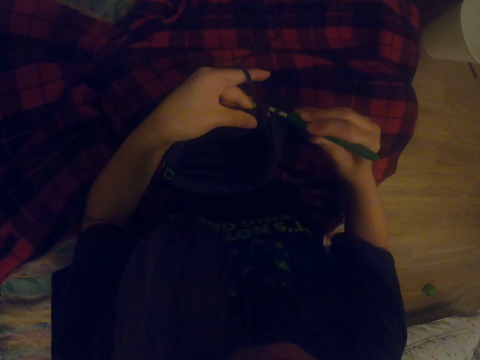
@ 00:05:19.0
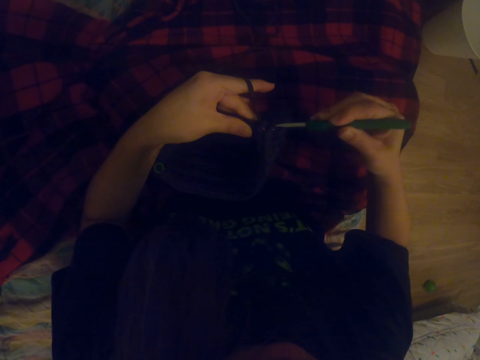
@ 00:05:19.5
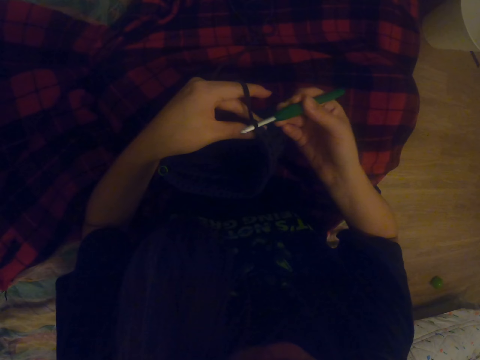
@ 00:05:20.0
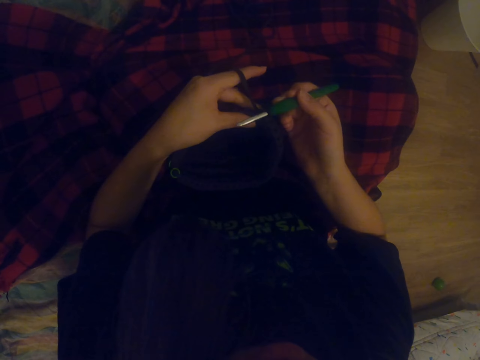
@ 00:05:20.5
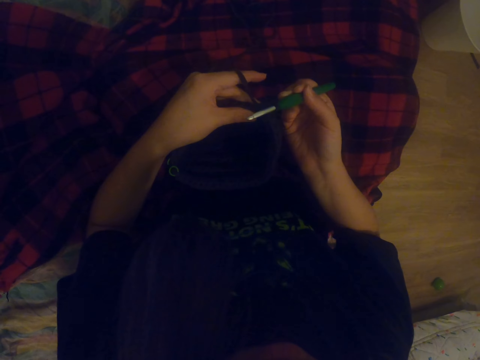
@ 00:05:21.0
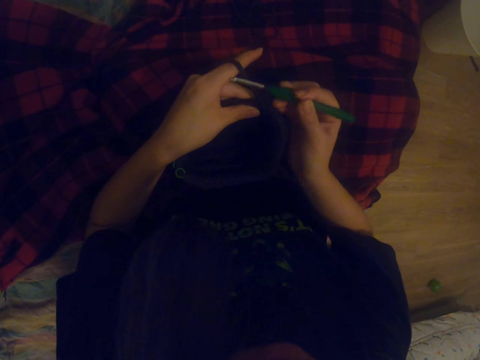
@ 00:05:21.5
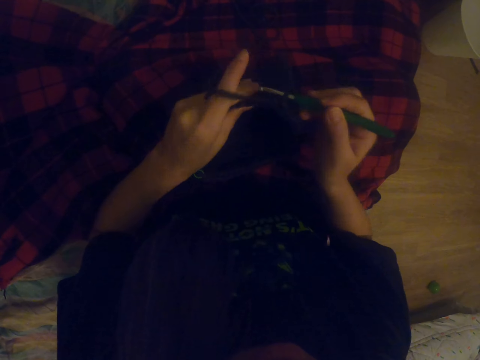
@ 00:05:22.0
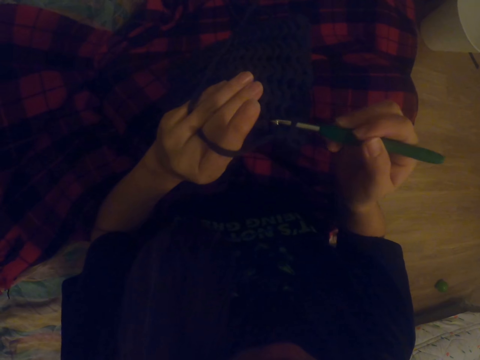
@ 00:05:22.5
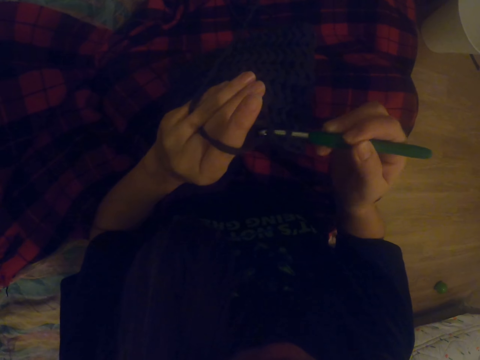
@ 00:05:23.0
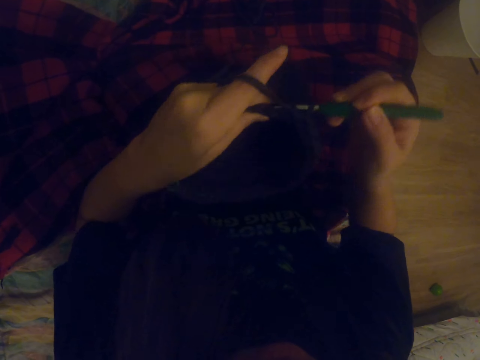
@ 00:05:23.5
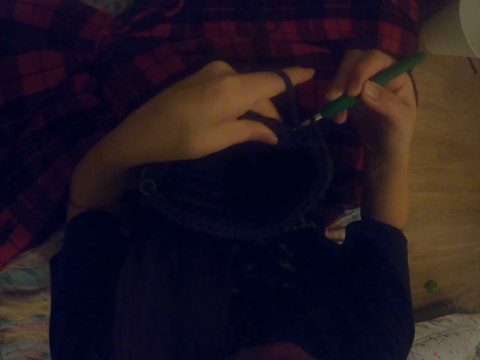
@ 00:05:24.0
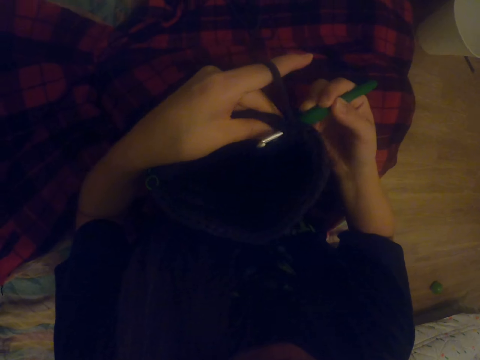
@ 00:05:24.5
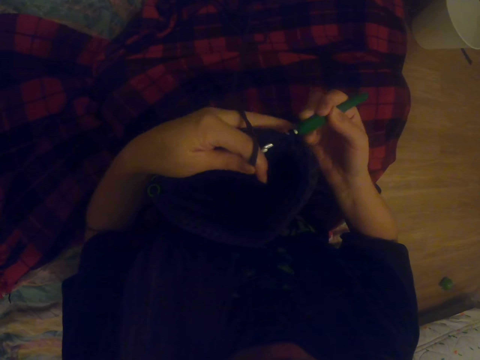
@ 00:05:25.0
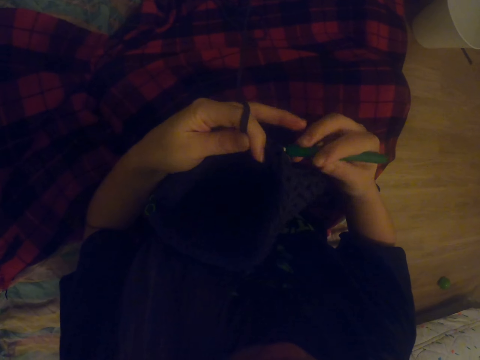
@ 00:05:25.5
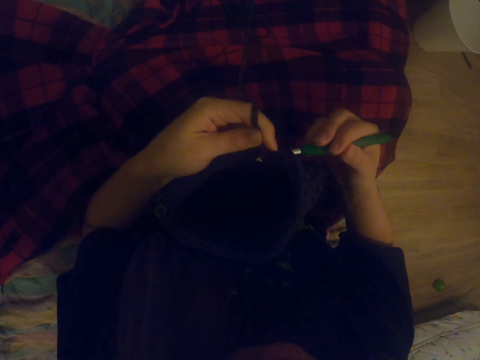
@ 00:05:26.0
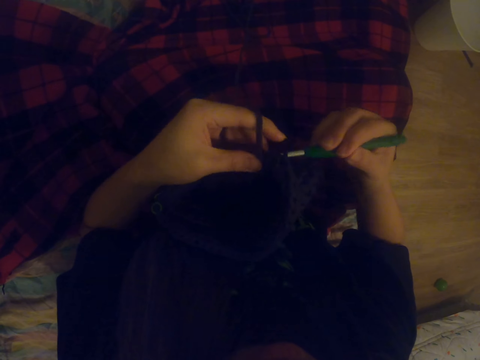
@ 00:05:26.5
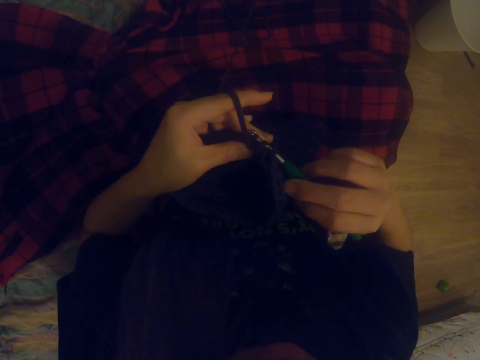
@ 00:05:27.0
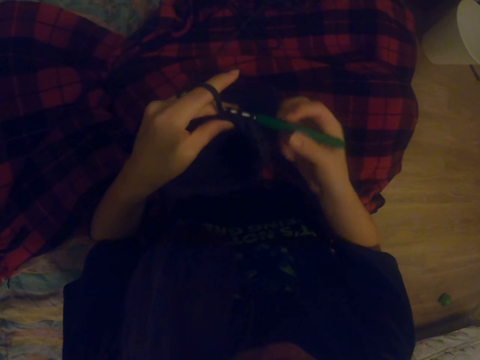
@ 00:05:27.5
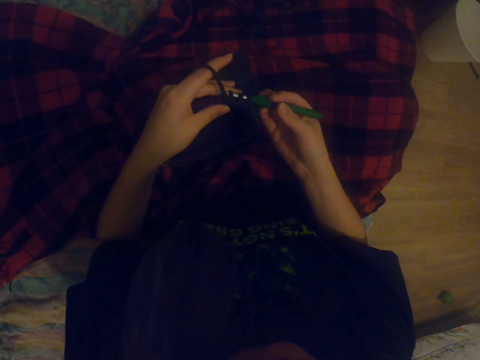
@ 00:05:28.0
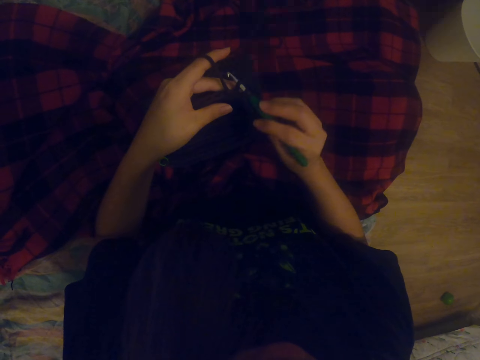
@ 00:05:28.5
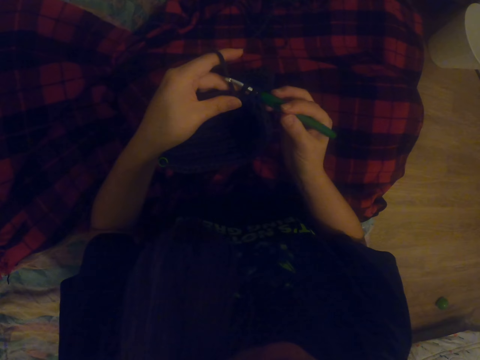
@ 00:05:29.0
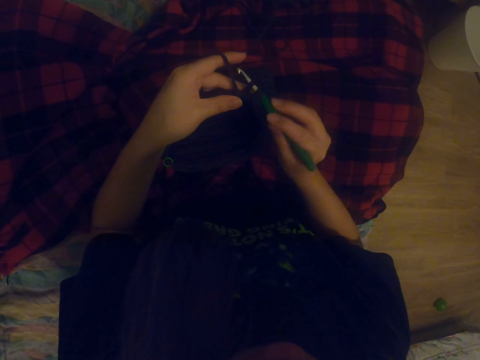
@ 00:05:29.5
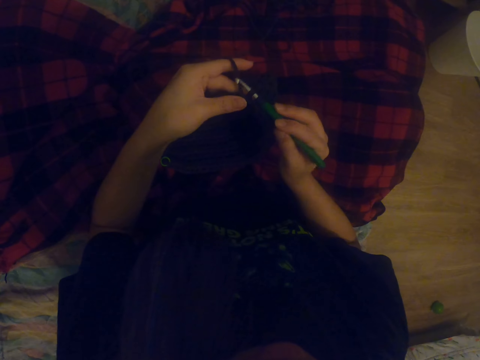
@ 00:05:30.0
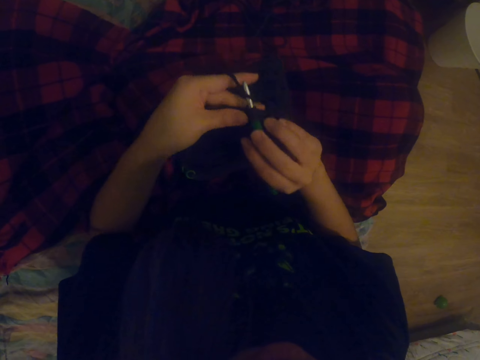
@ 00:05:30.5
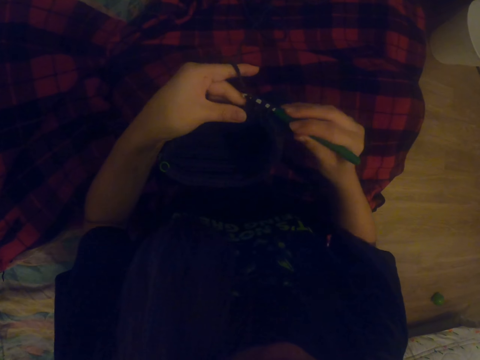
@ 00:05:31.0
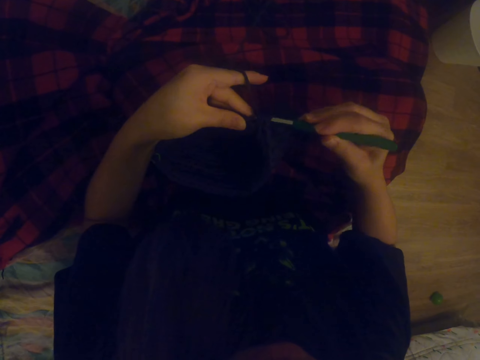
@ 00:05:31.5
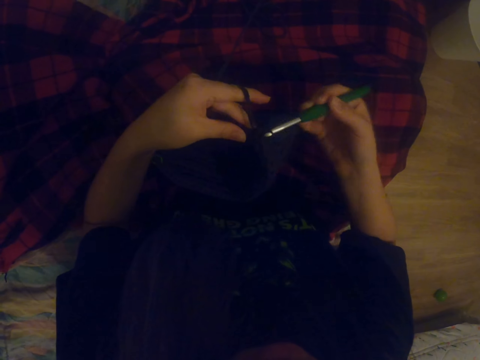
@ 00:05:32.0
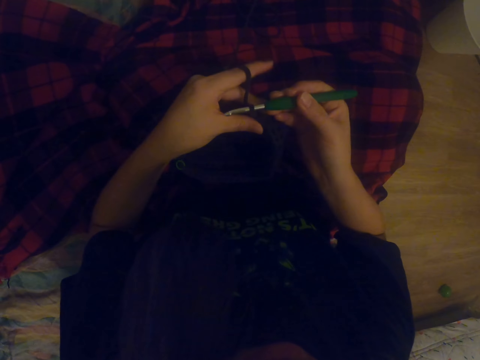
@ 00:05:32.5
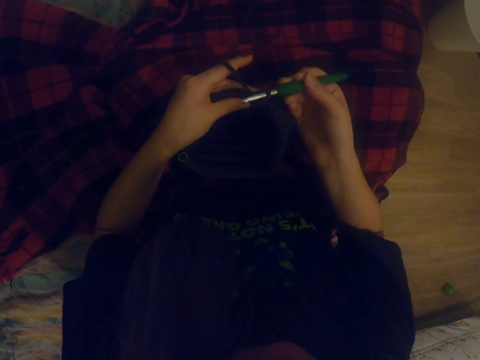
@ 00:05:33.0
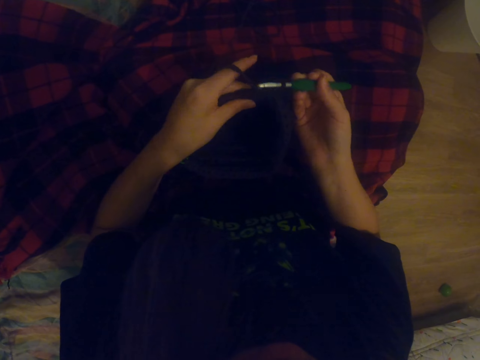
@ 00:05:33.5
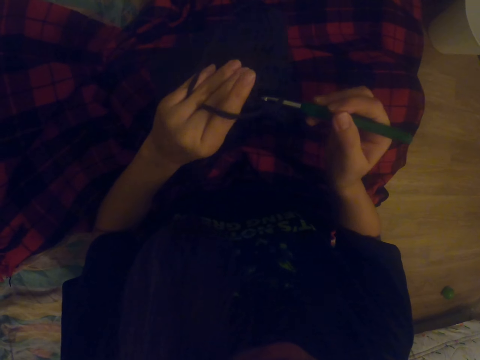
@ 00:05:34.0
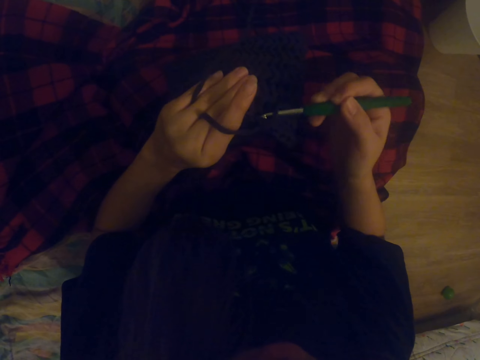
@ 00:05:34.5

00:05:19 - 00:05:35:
The camera wearer pulls thread with the knitting crochet. They lift up the bag. They knit. They put thread on the knitting crochet. They knit. They place the bag on the lap. They knit.

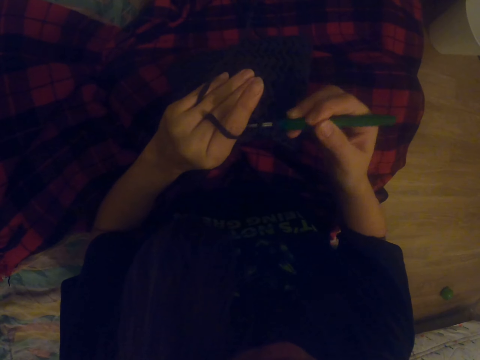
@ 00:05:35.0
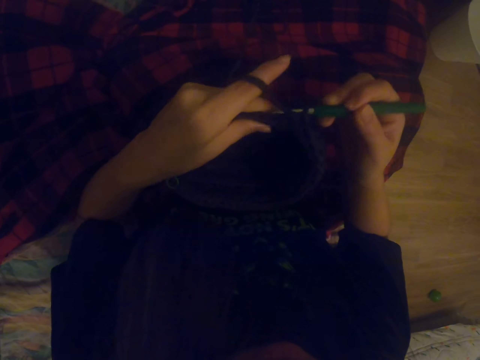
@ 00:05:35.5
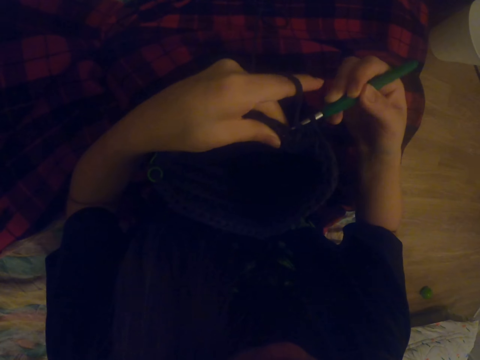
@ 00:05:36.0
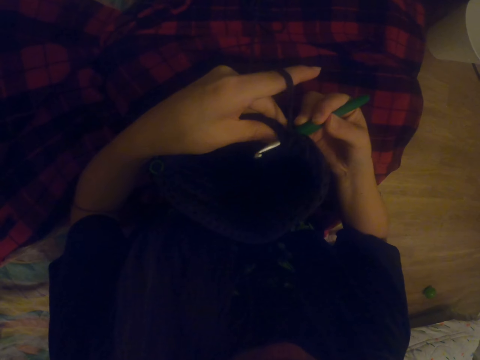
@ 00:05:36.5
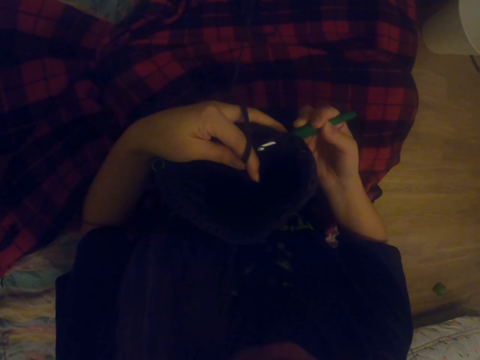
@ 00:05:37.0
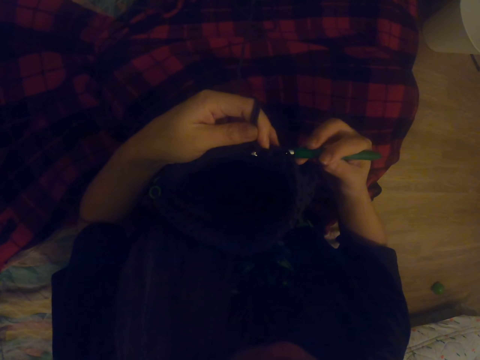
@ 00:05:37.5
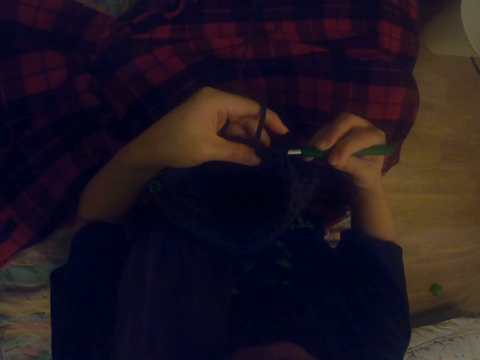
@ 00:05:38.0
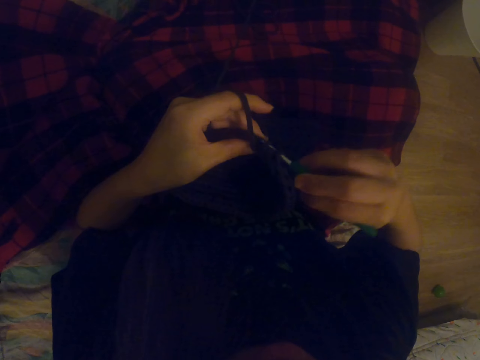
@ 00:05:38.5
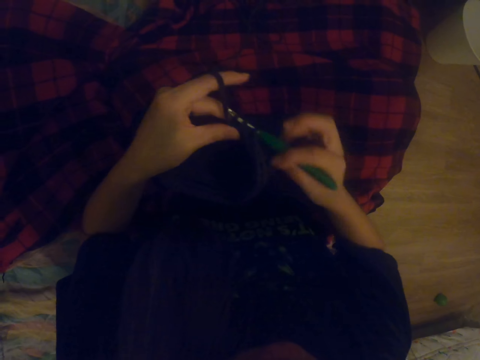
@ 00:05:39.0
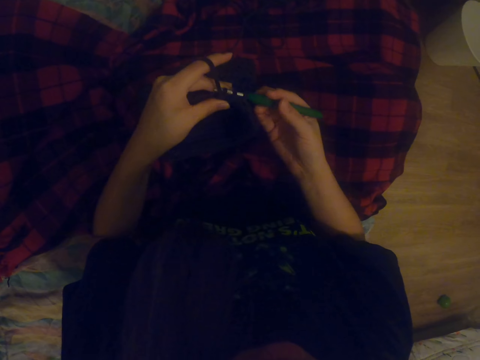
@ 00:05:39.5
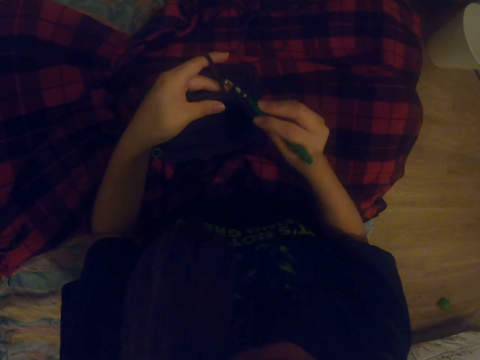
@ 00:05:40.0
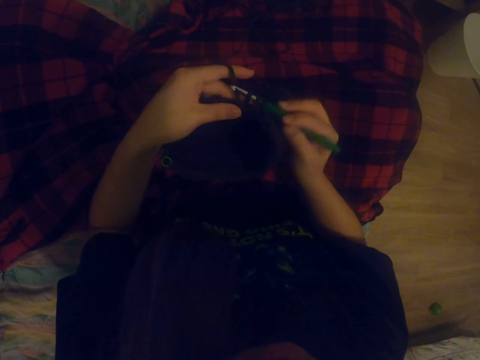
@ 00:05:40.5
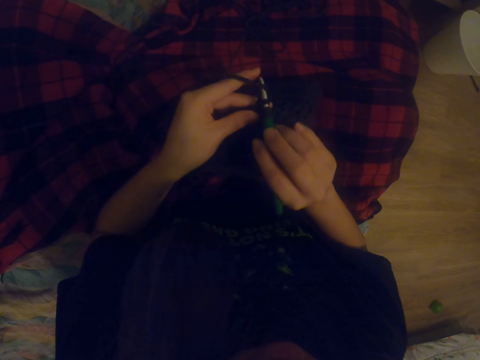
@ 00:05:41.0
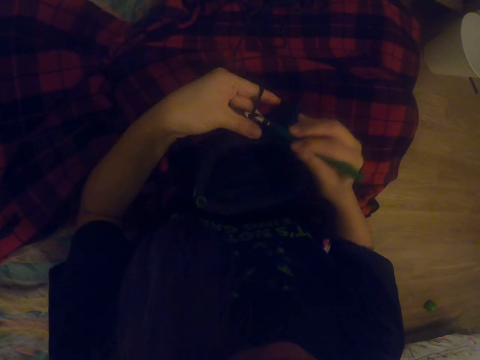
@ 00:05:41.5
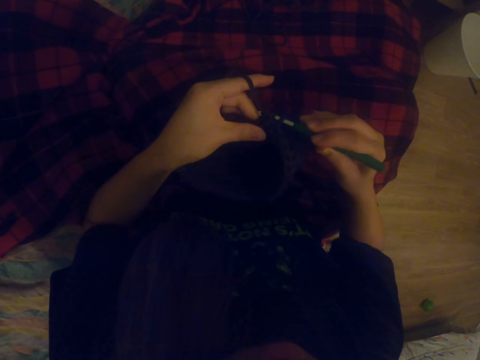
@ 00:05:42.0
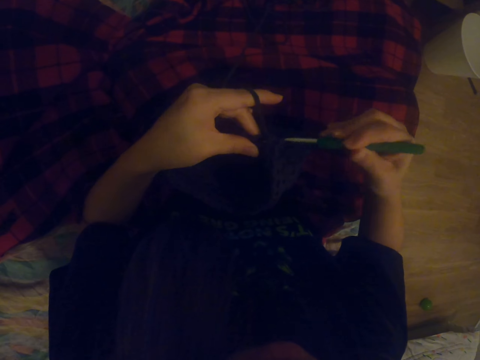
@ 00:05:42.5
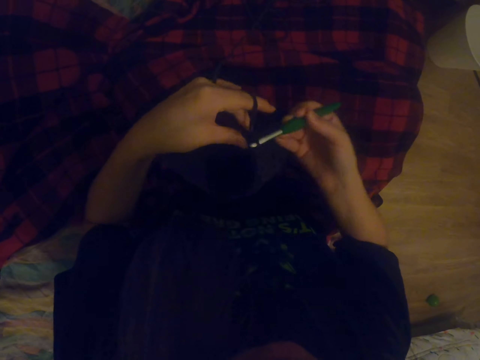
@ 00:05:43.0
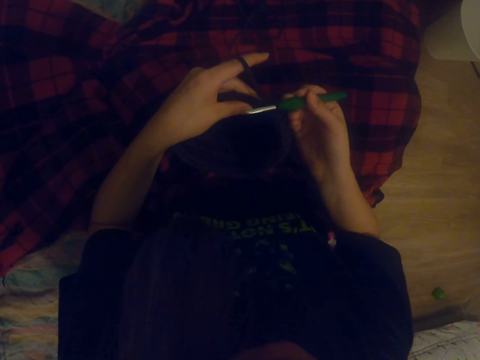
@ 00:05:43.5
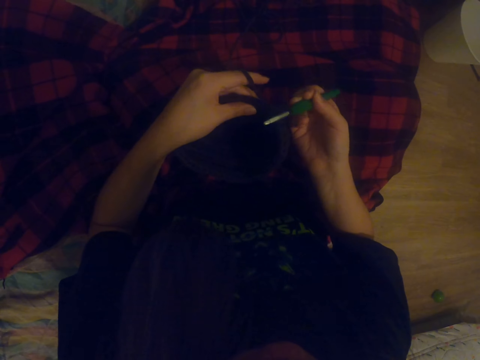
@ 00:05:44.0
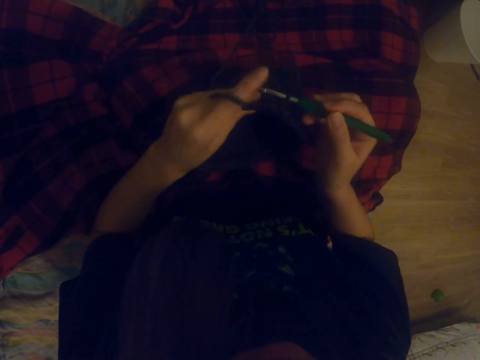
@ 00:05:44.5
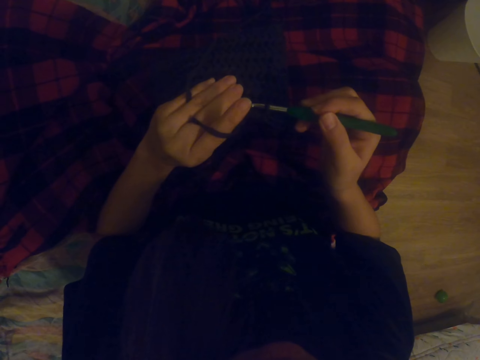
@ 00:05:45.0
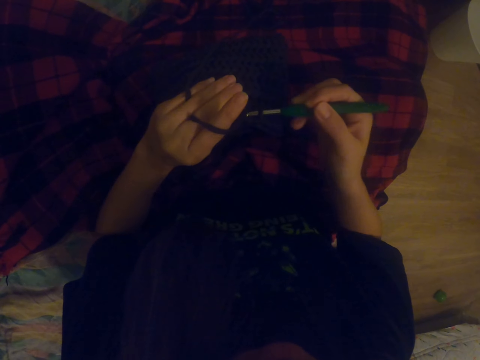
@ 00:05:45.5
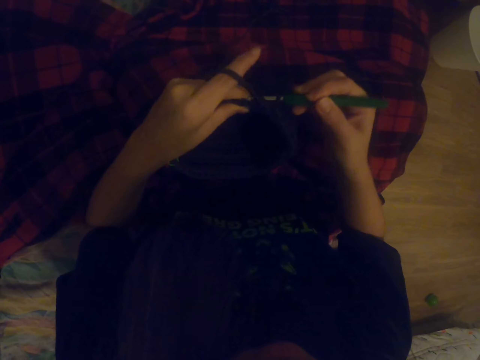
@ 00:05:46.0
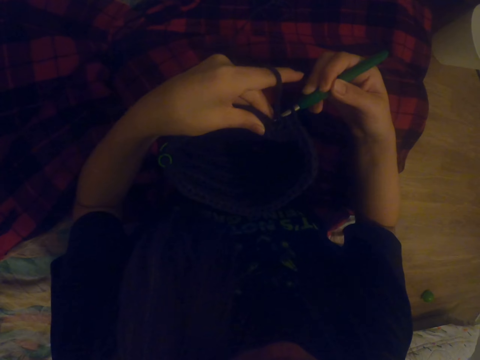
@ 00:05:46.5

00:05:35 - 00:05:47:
The camera wearer pulls thread with the knitting crochet. They knit.
